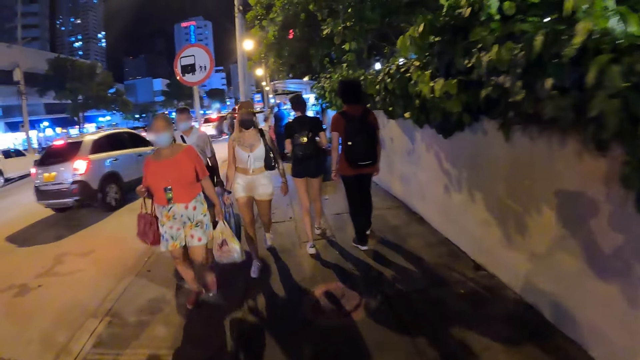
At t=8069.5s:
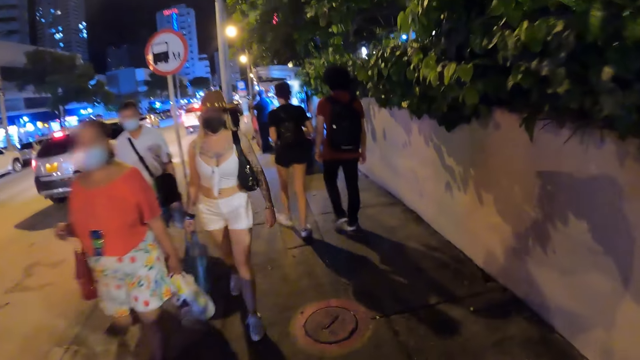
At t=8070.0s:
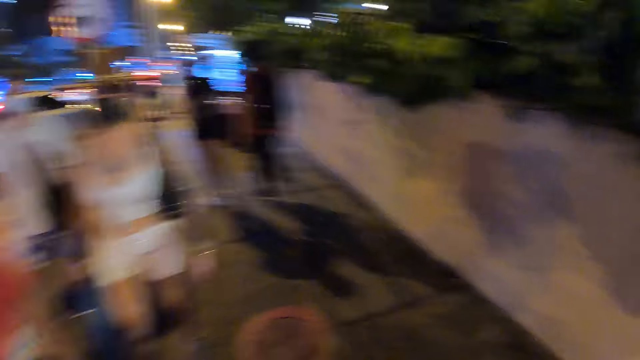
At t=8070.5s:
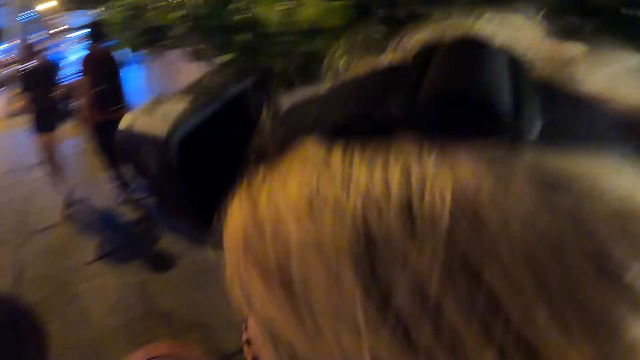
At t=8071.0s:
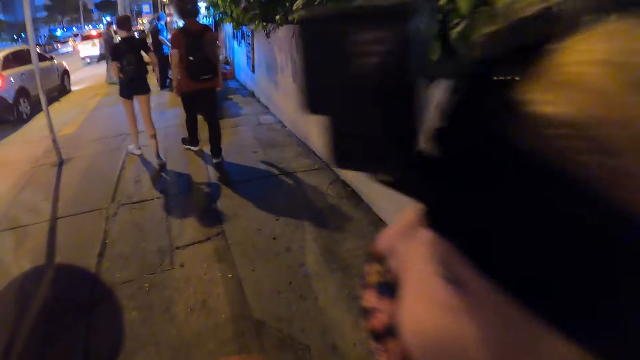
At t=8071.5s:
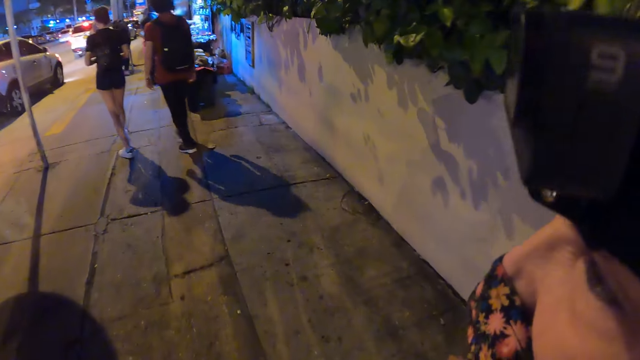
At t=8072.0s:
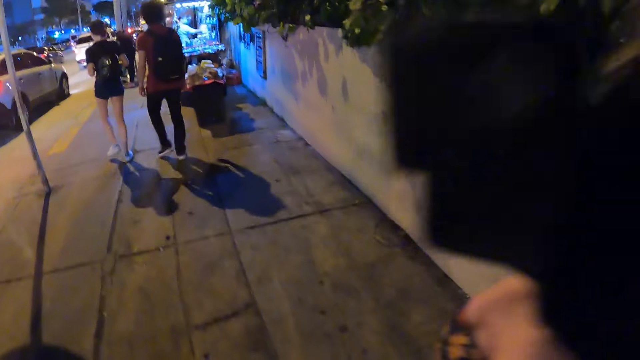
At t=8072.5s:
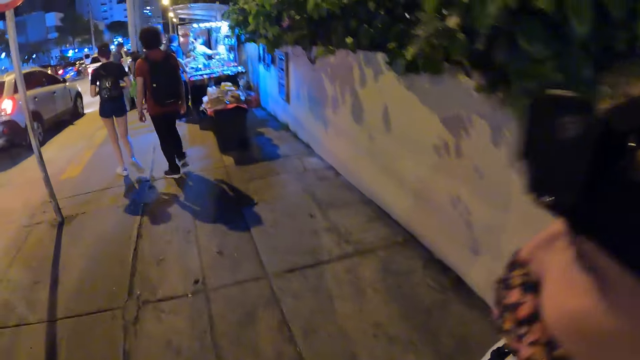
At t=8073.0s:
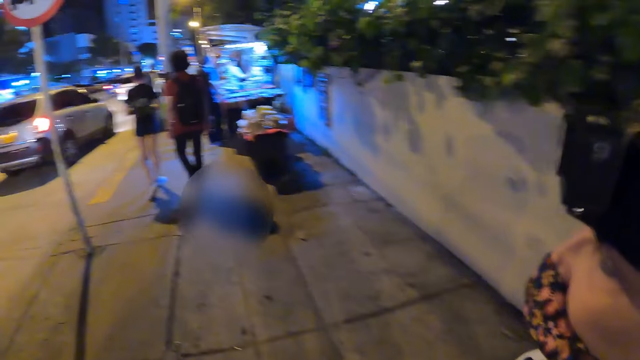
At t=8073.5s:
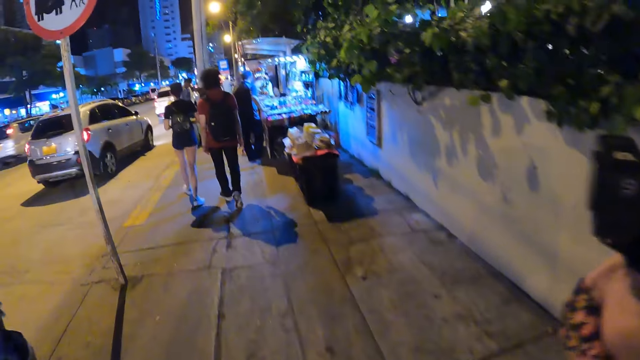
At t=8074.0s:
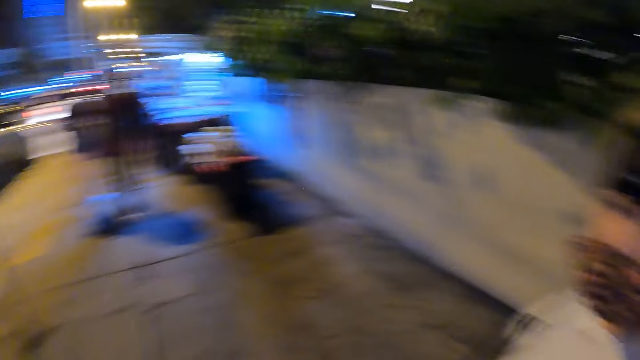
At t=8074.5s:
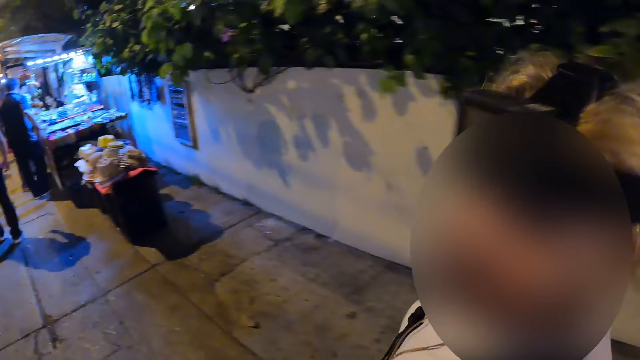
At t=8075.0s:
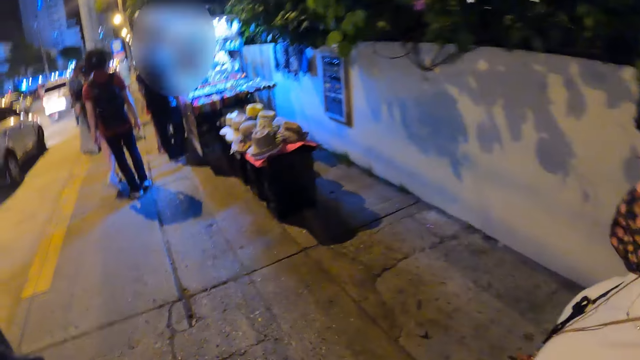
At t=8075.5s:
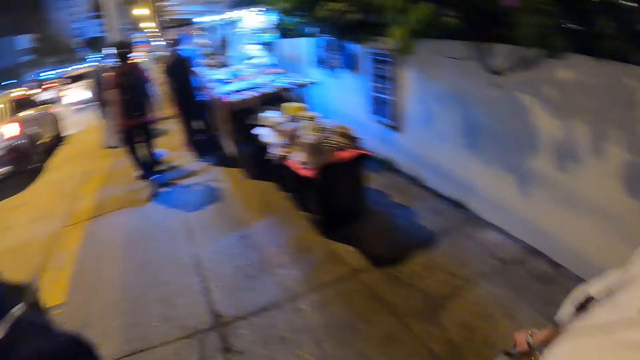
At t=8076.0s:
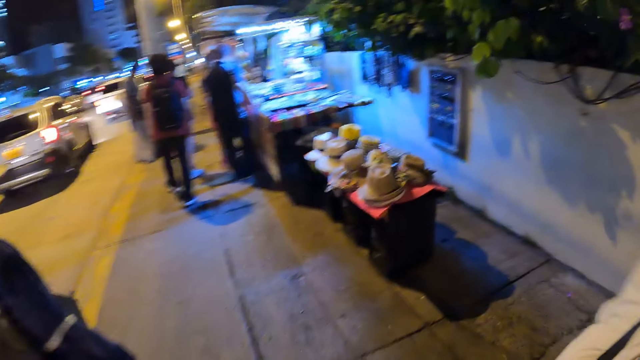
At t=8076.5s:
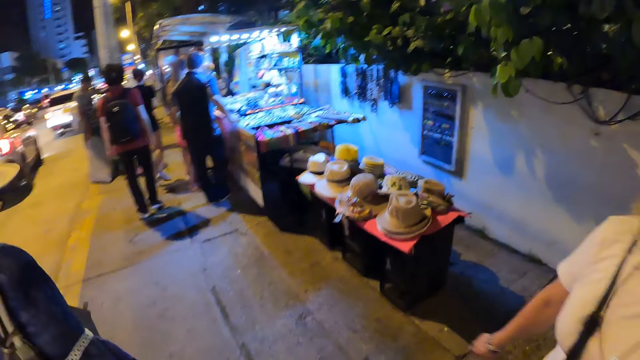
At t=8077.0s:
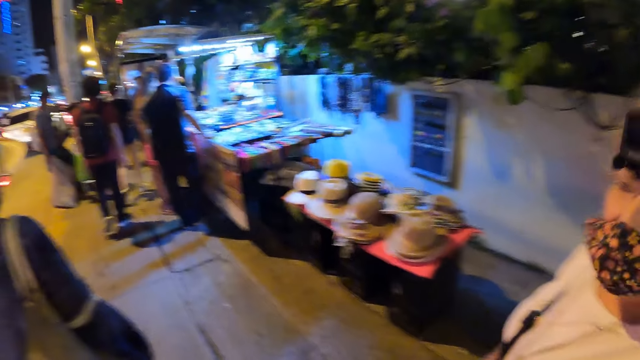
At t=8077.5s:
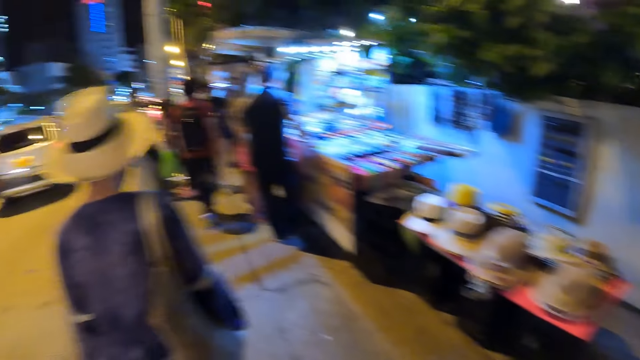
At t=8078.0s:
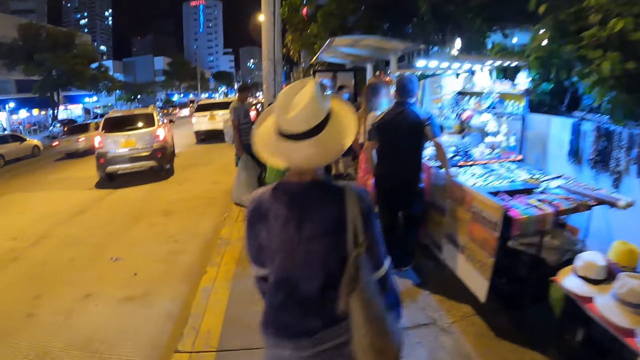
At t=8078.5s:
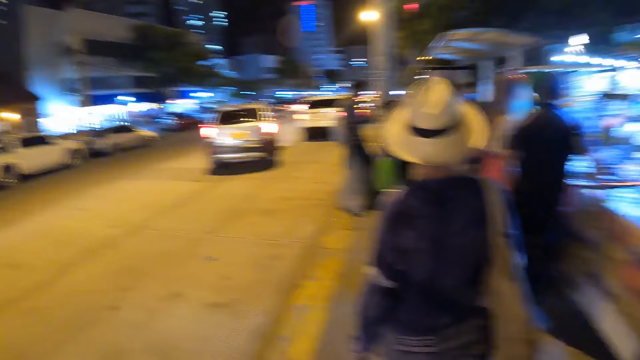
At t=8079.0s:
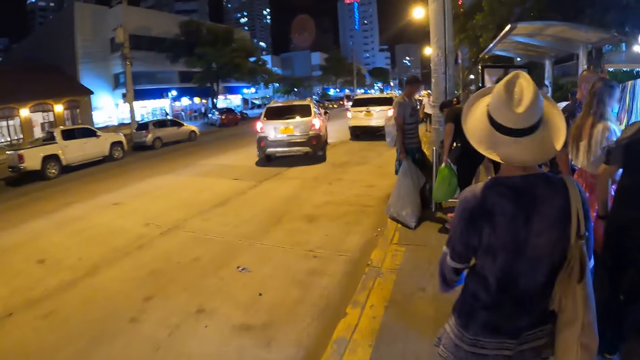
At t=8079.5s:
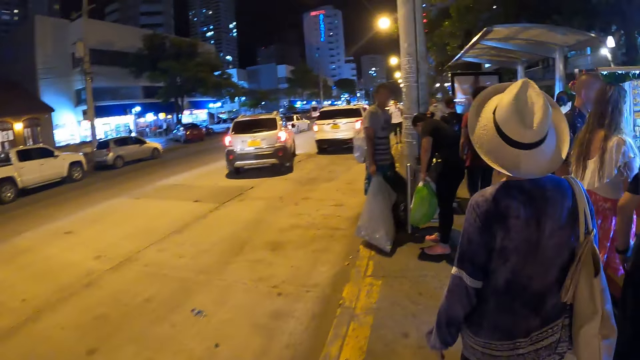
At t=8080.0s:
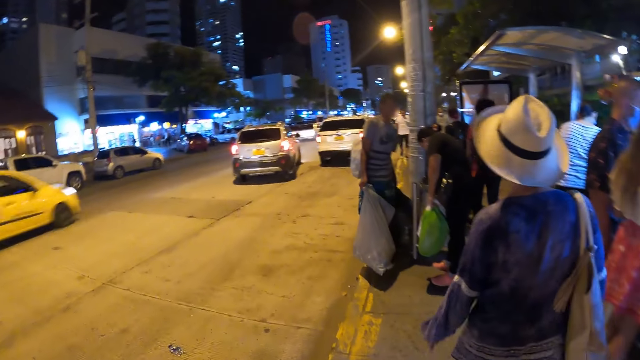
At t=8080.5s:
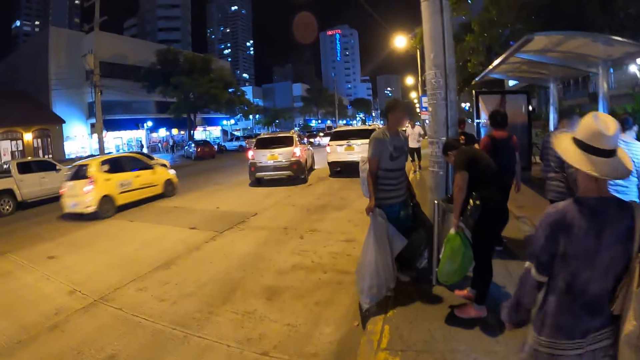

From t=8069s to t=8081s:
The camera wearer walks past a group of people. They look at a lady. The lady walks.

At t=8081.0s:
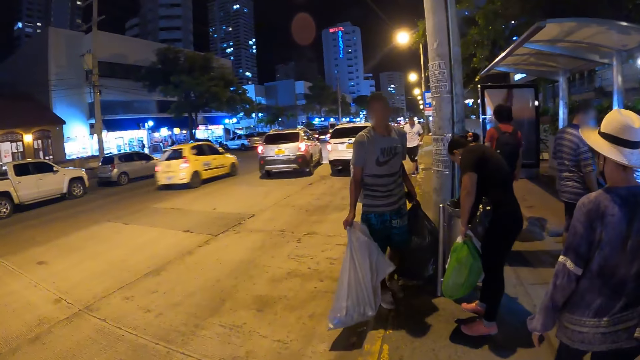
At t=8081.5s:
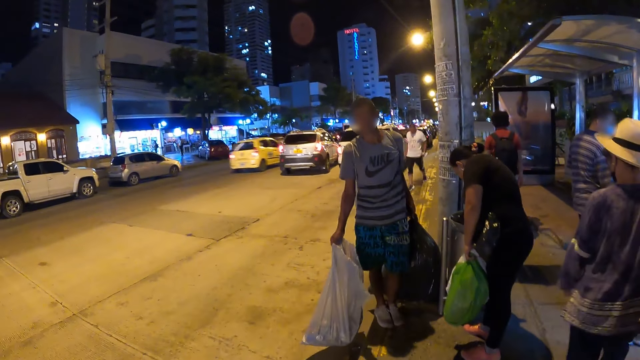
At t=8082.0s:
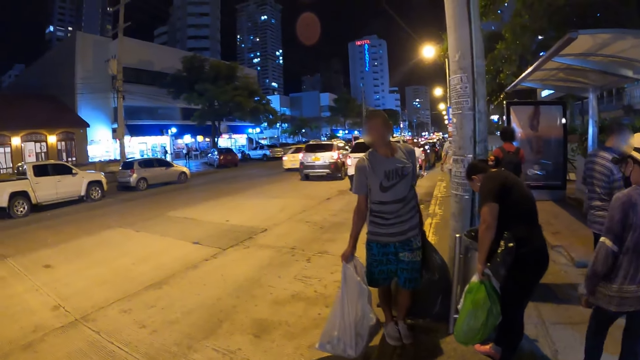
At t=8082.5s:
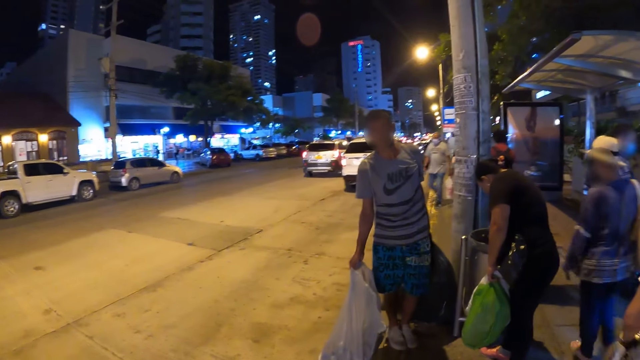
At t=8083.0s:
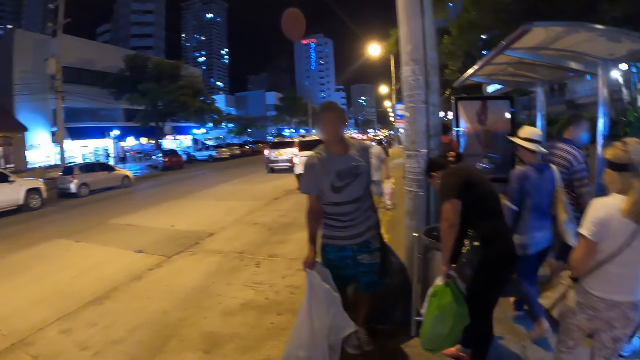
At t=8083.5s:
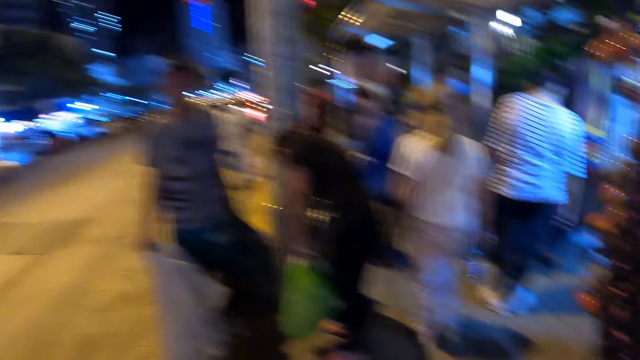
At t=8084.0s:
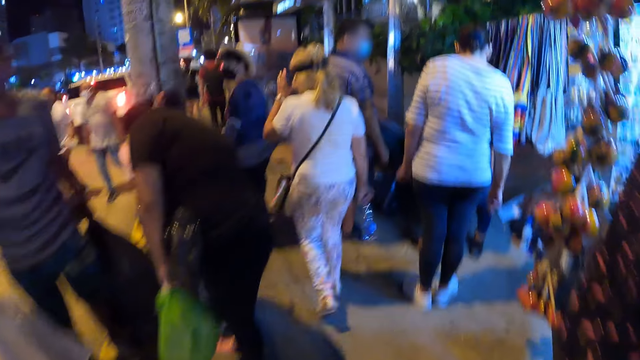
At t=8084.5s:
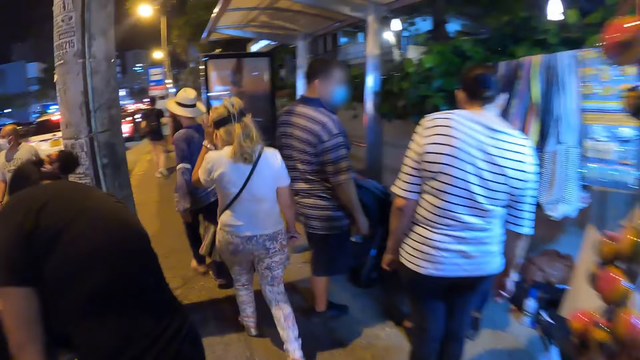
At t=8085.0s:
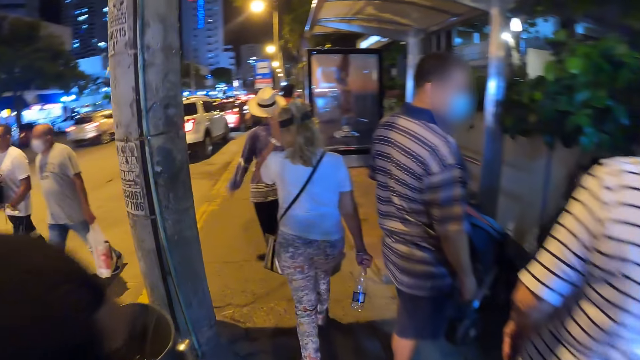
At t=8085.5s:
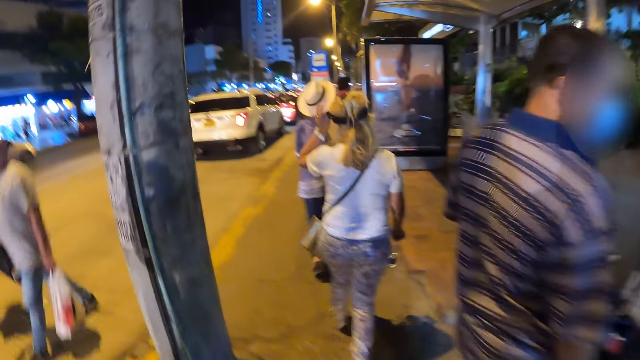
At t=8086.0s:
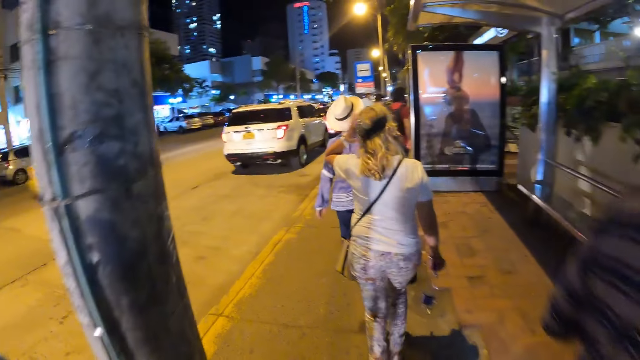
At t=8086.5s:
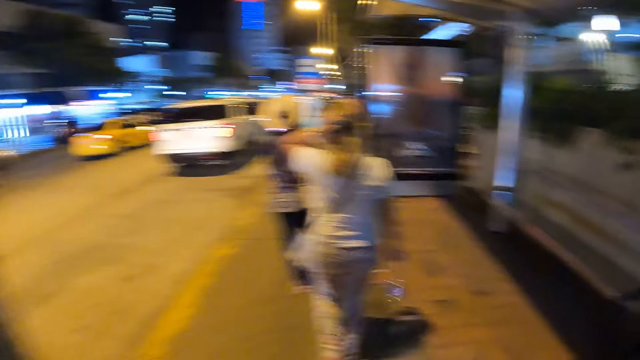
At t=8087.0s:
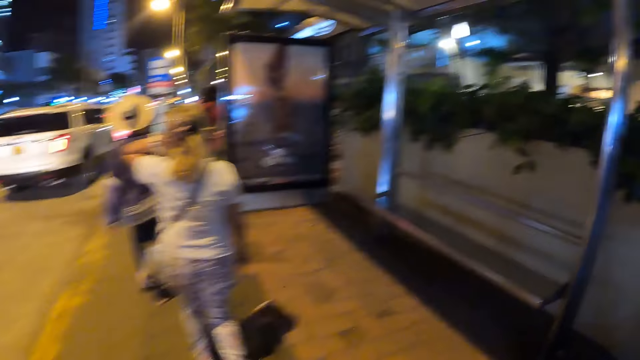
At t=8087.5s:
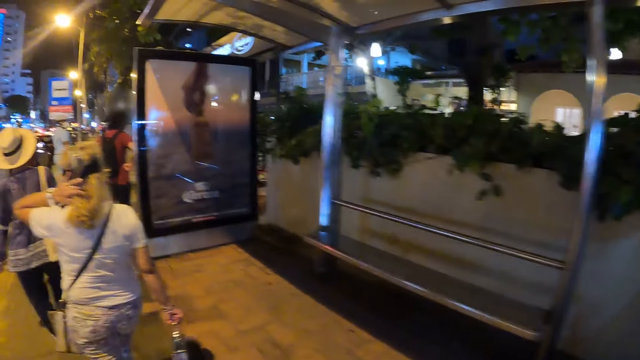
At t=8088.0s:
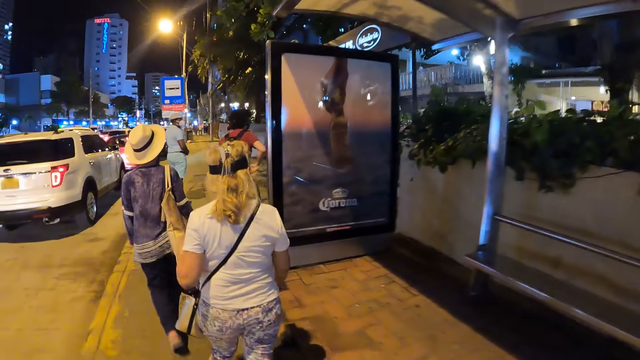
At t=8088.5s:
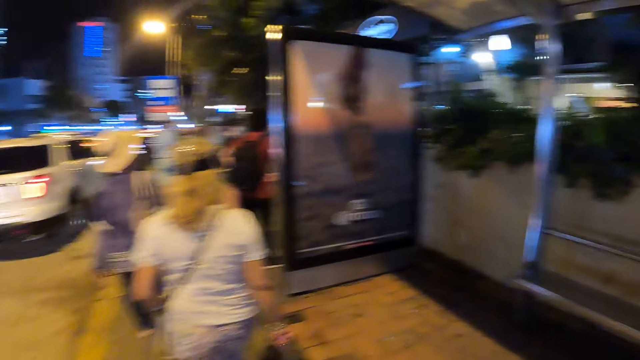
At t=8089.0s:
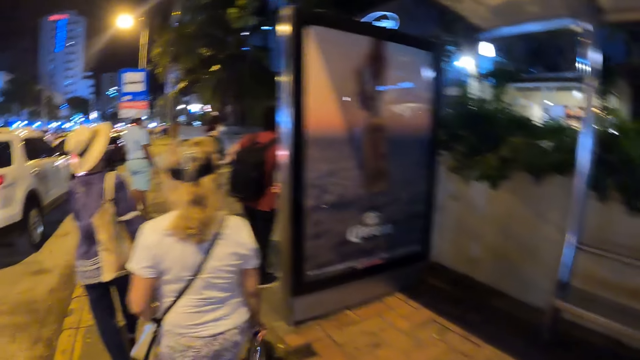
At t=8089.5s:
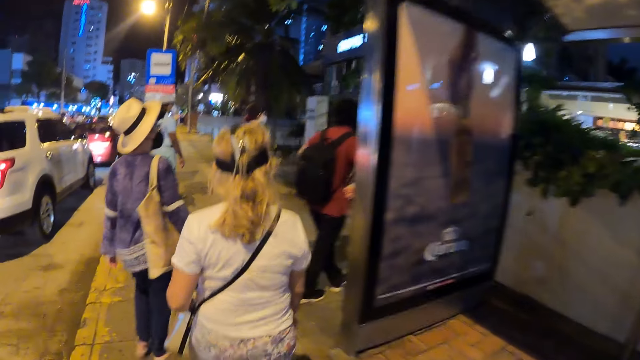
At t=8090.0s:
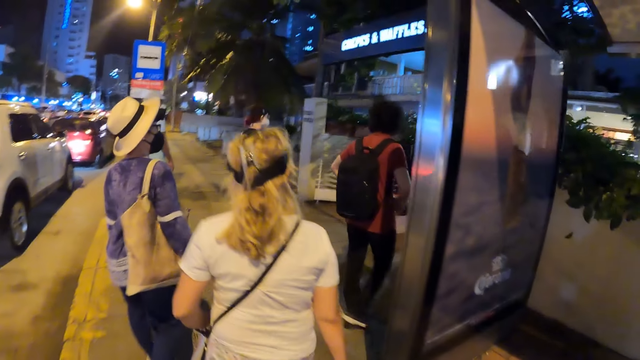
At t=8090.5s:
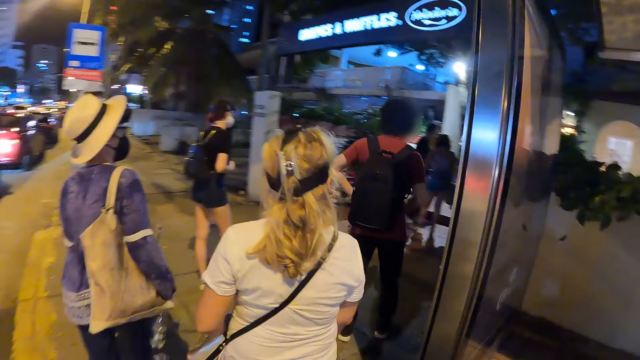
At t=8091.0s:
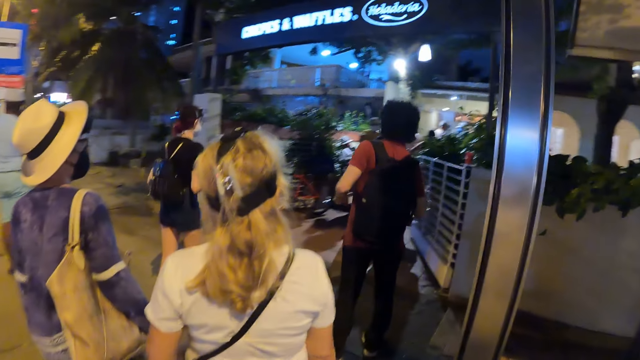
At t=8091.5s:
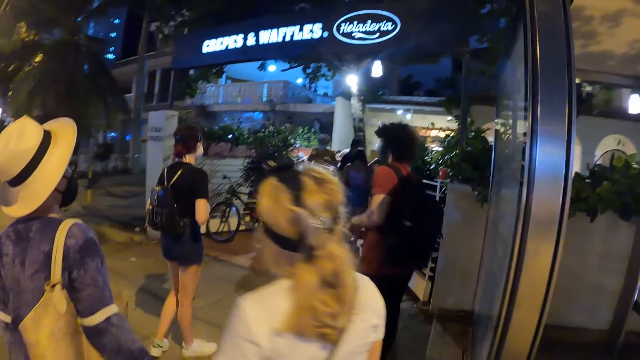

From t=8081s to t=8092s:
The camera wearer looks around. They walk.
